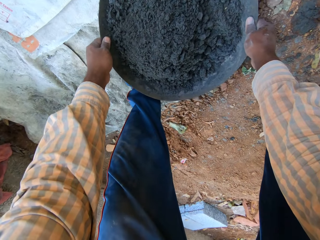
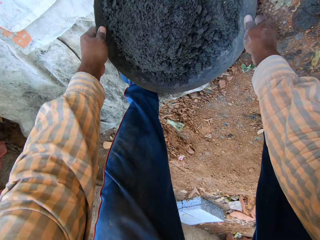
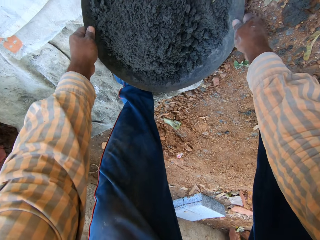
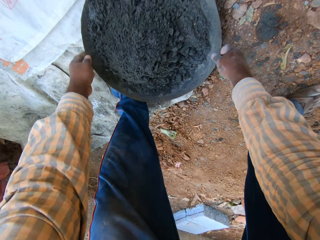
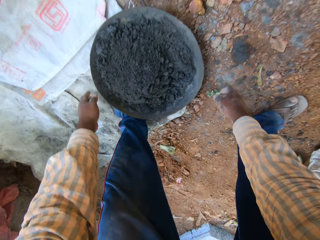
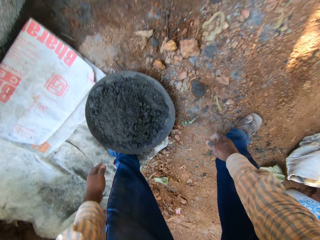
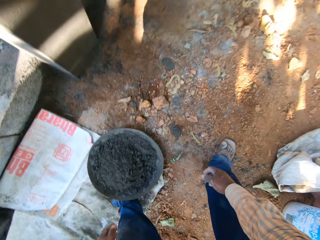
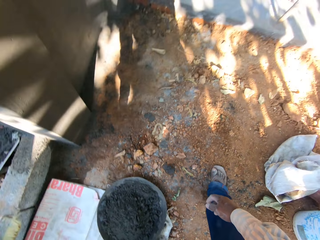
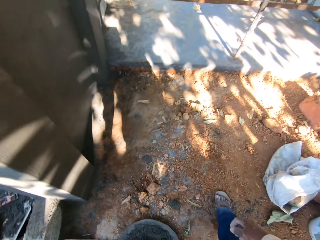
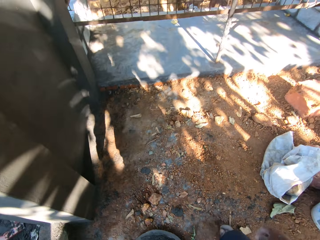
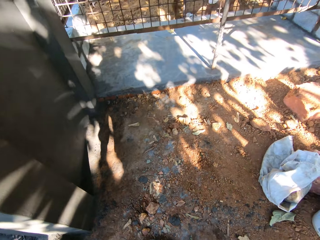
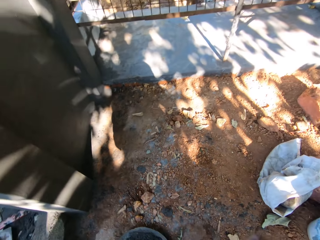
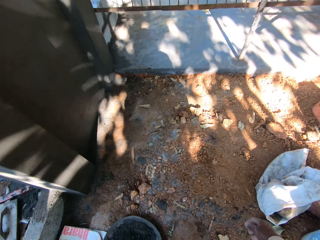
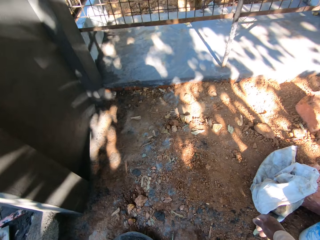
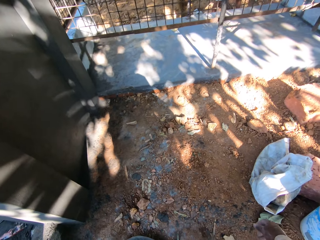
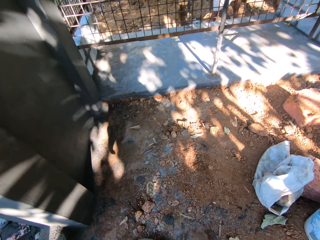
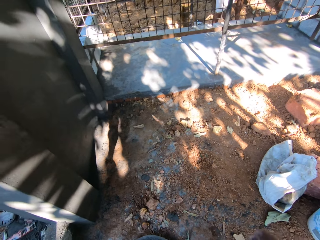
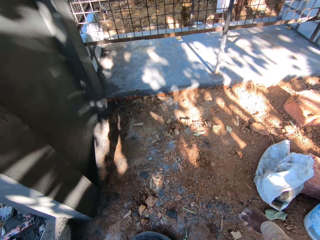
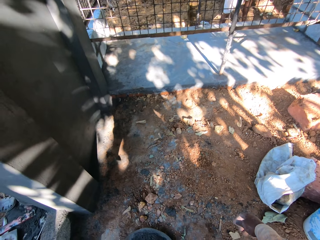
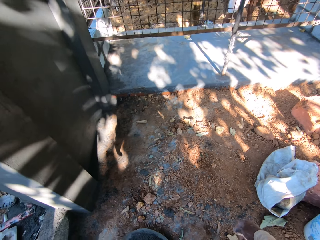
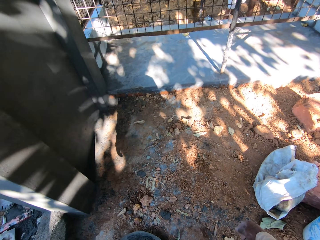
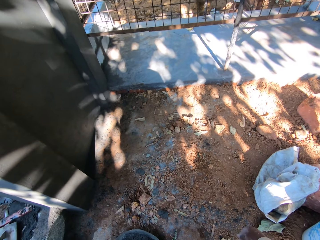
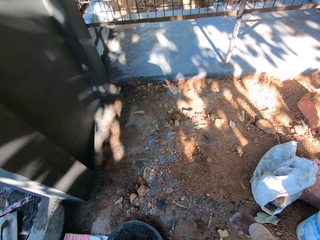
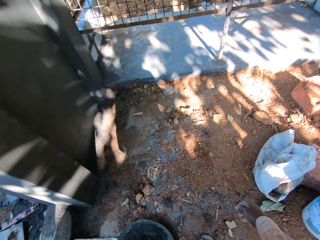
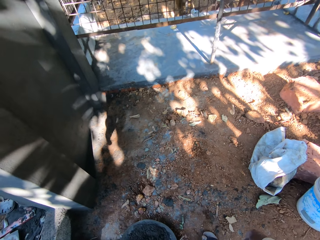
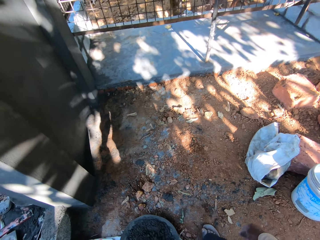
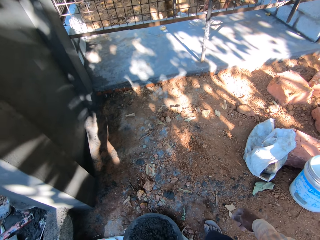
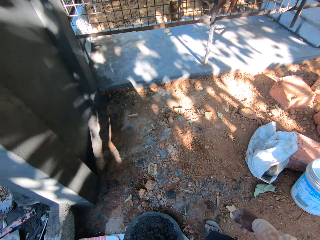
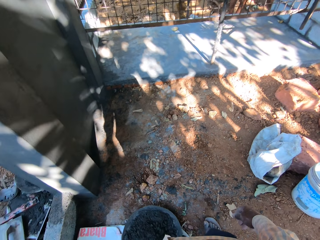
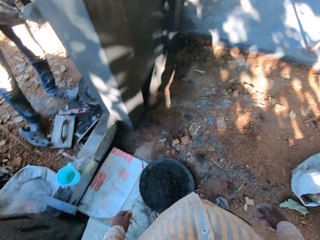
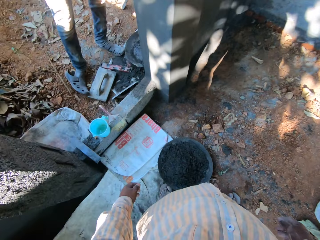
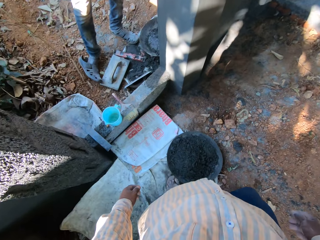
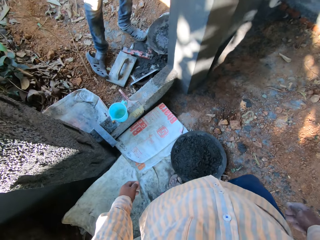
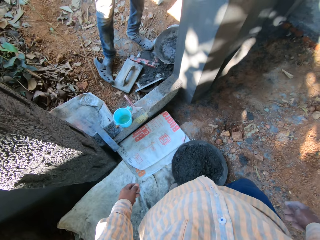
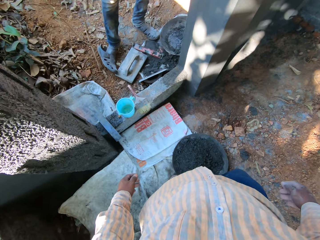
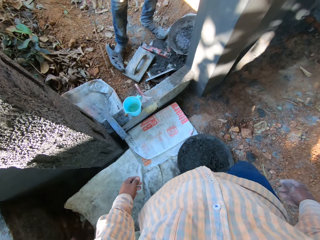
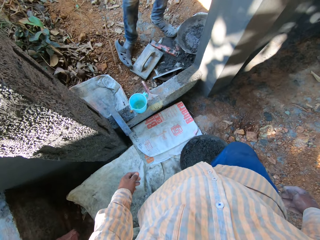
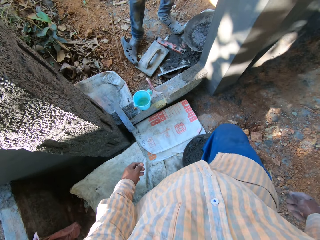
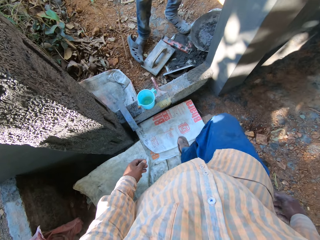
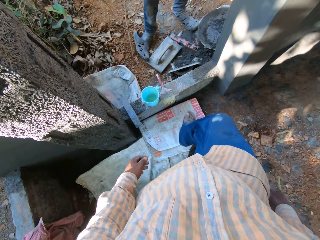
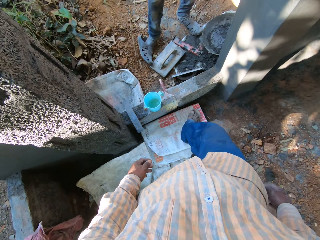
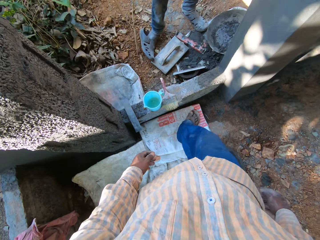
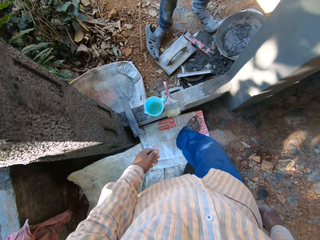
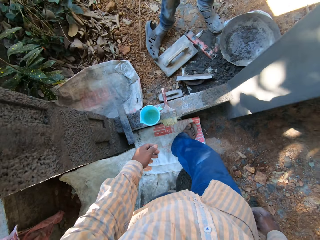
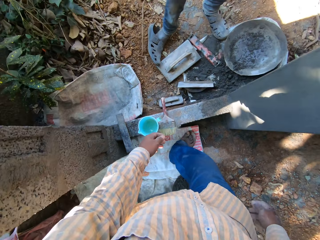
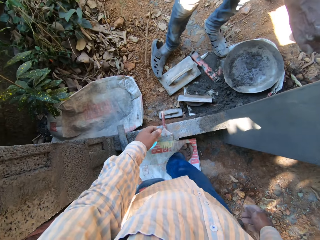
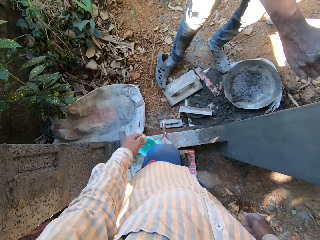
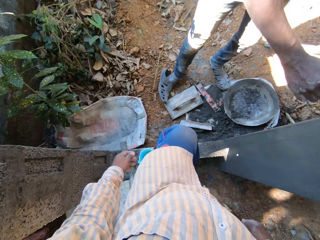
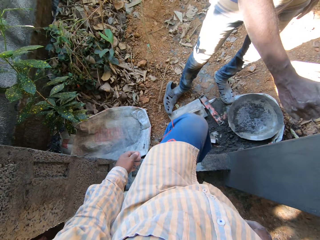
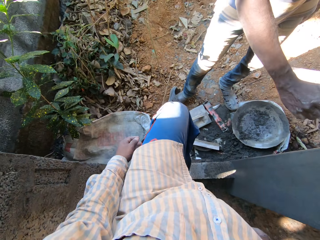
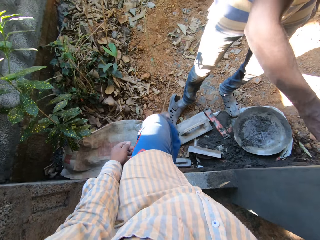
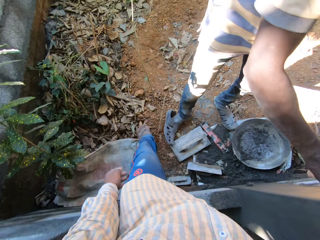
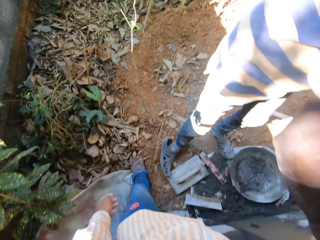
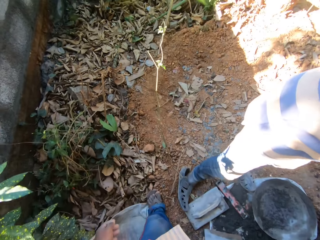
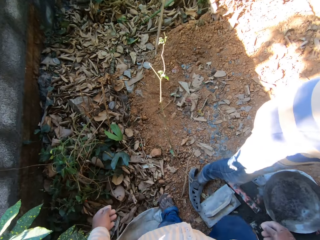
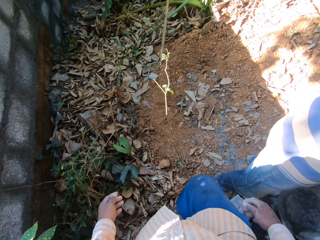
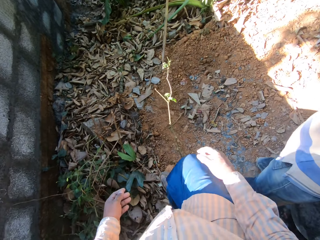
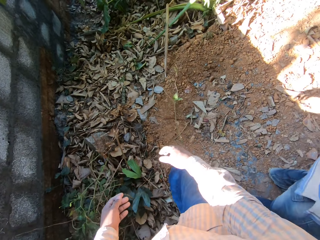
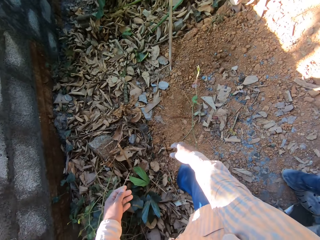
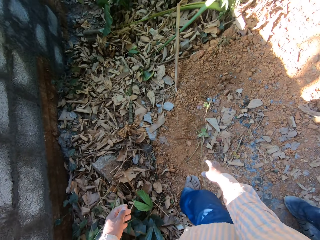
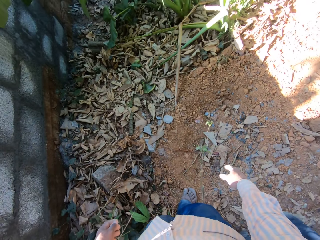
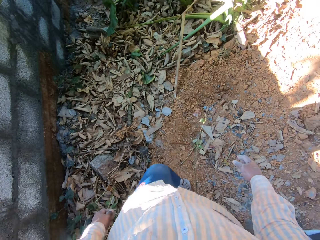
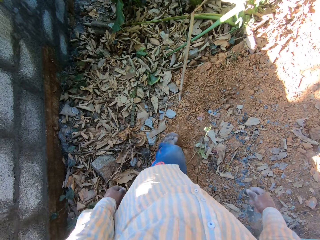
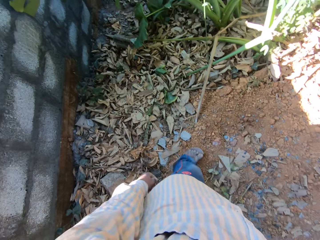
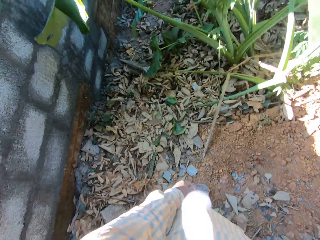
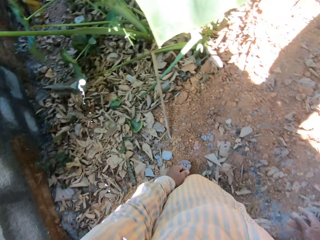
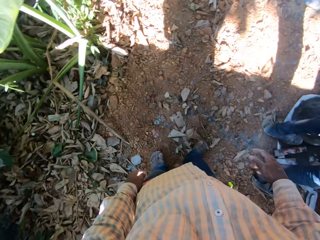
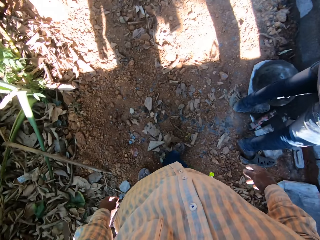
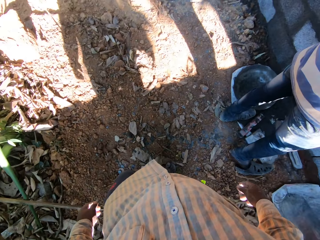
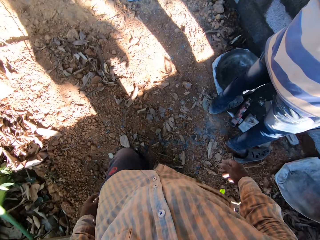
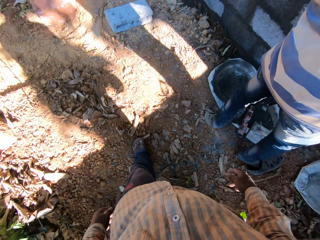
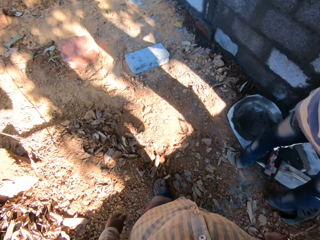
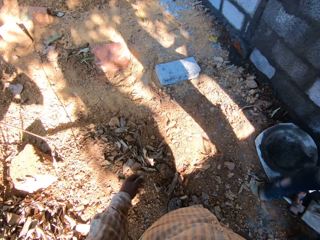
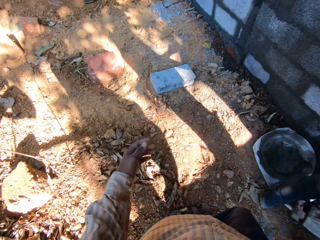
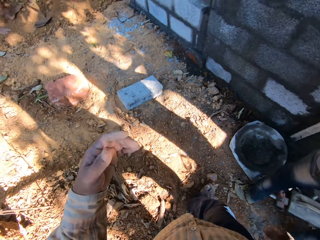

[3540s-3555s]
The camera wearer places the head pan of mortar in his hands on the floor. He walks around the site. A man smoothens the wall with a trowel. The camera wearer hits the stem of a plant with his right hand. He spits.

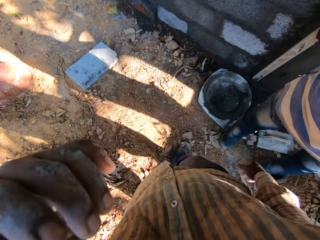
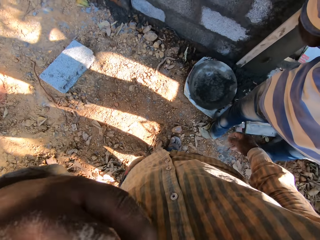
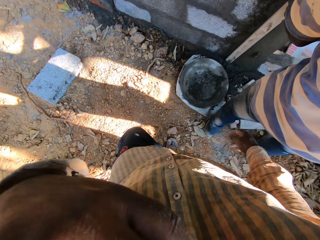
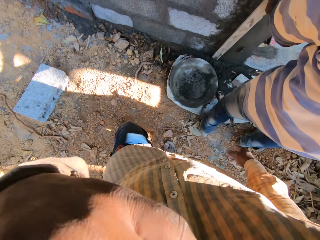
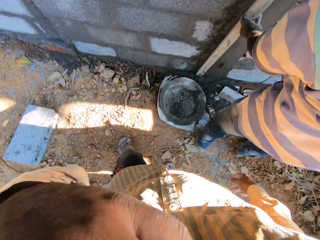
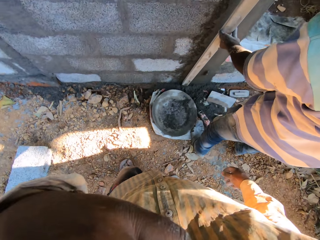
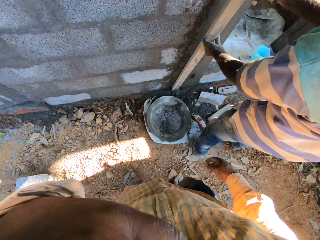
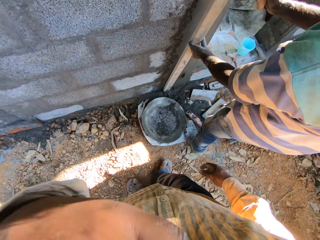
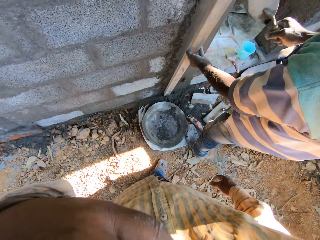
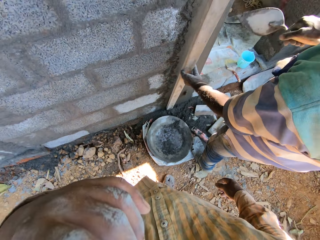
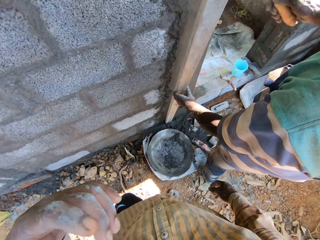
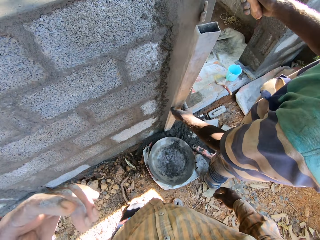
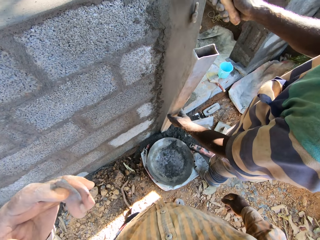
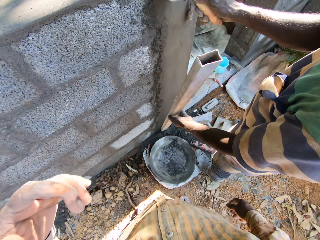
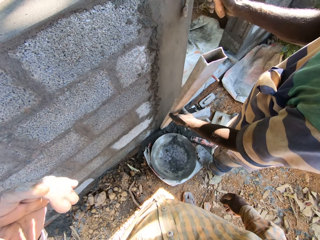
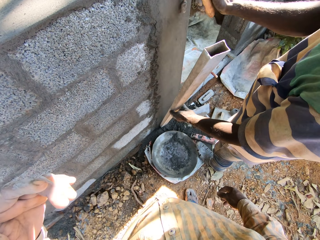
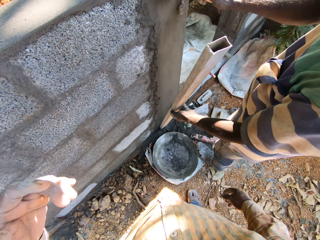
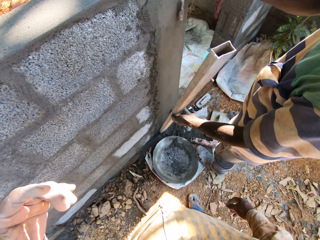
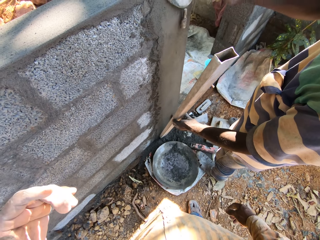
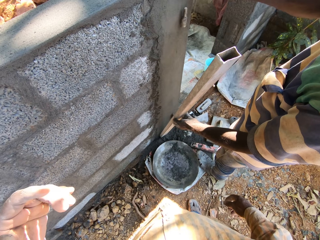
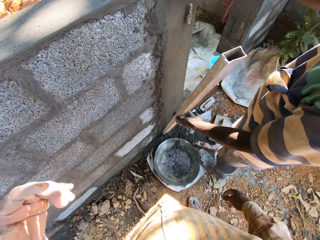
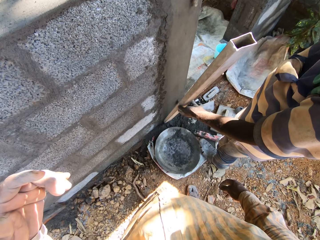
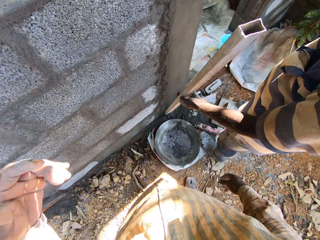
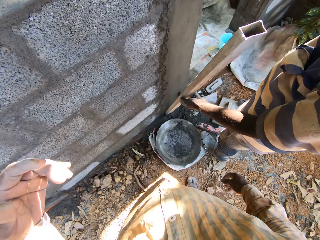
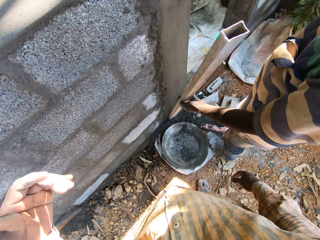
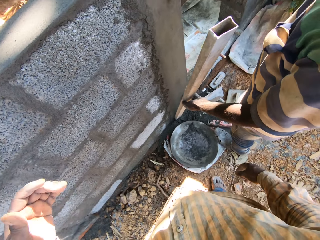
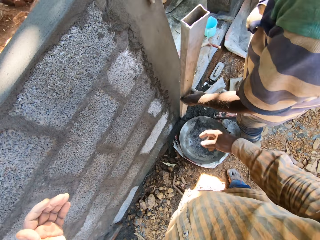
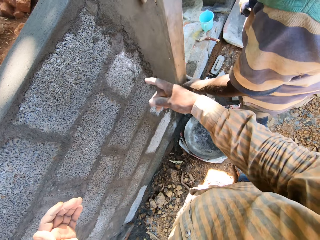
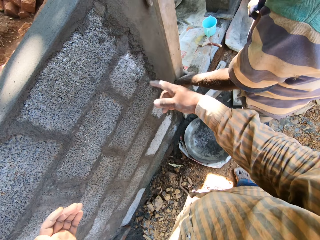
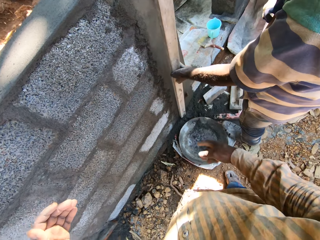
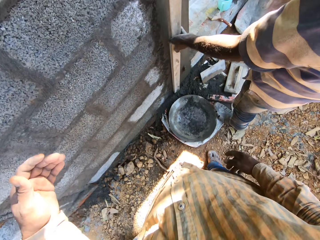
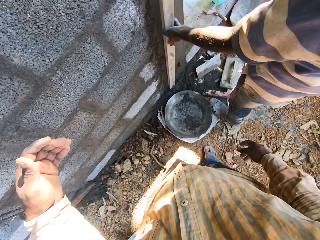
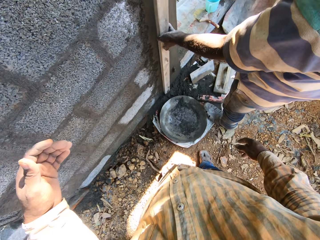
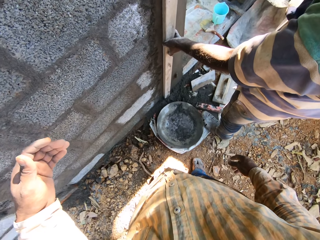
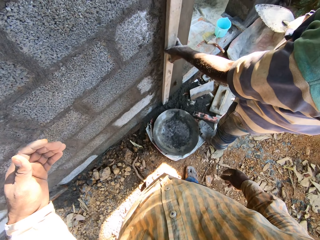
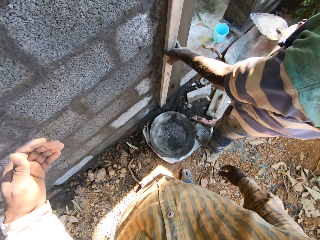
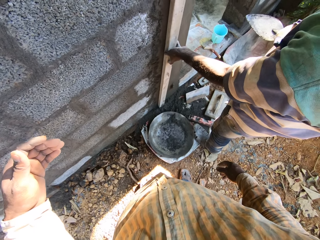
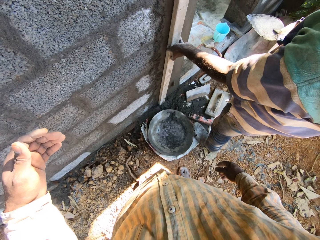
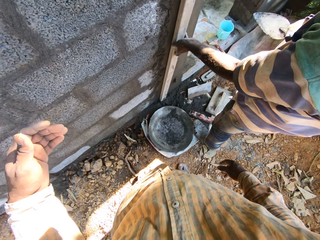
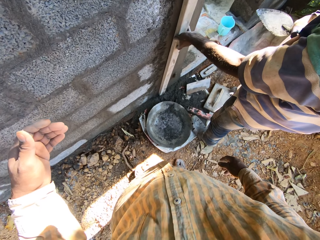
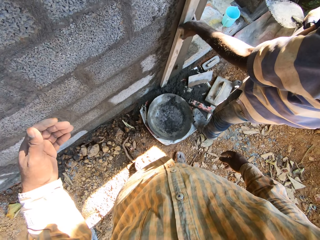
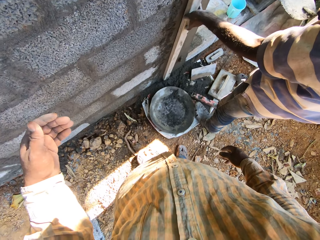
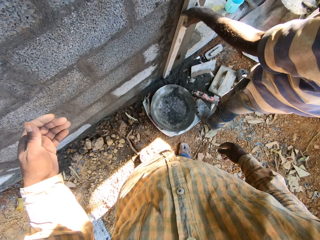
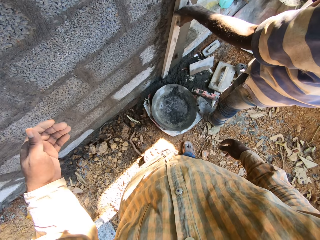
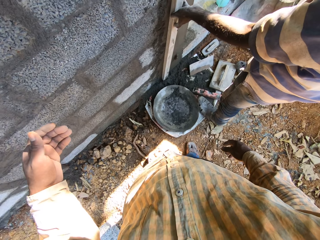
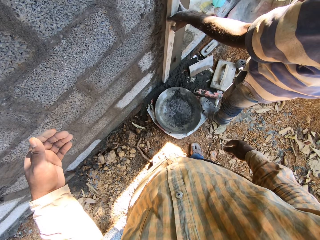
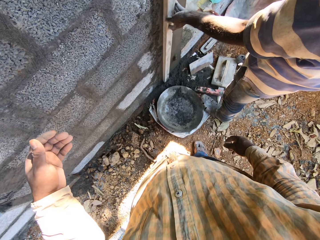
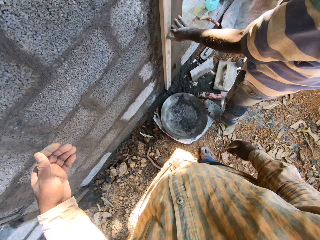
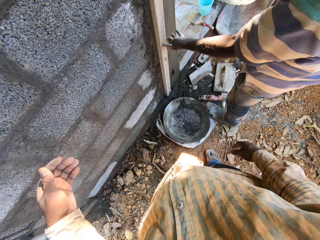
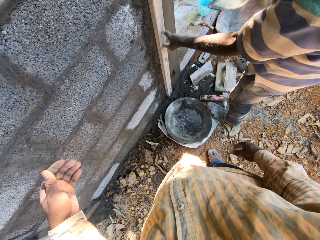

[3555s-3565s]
The camera wearer touches his face with his left hand. A man smoothens the wall with a trowel. The camera wearer interacts with the man. The man places an aluminum rod in his left hand against the plastered wall.
